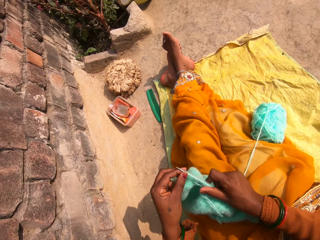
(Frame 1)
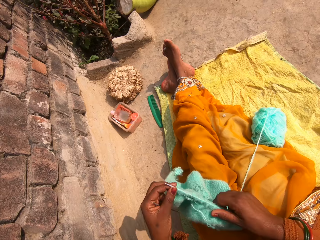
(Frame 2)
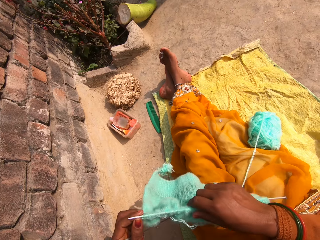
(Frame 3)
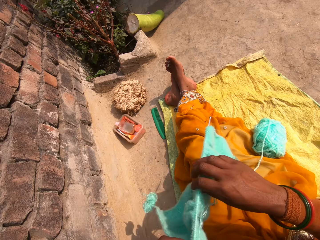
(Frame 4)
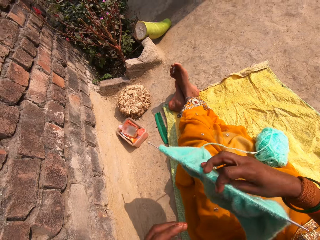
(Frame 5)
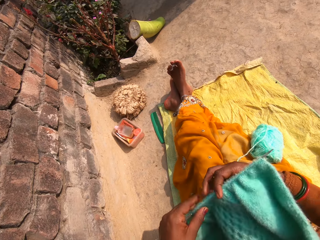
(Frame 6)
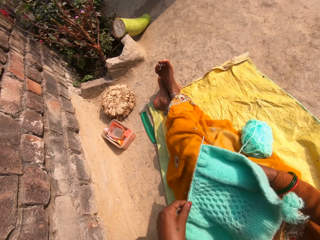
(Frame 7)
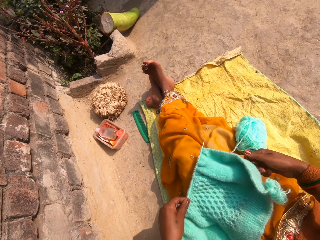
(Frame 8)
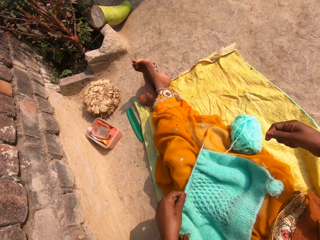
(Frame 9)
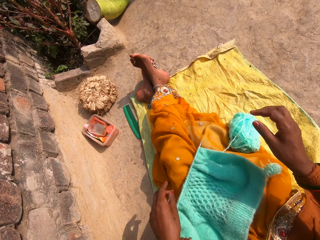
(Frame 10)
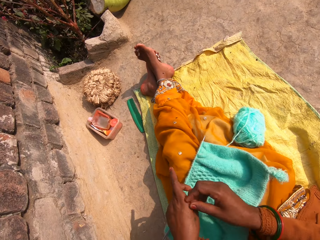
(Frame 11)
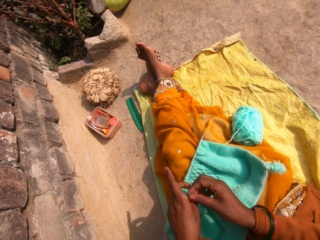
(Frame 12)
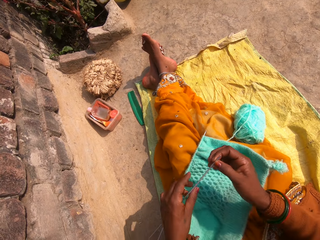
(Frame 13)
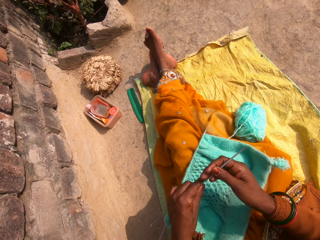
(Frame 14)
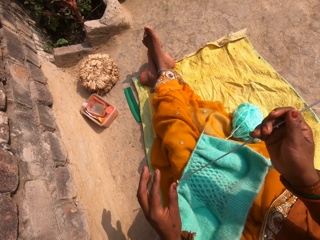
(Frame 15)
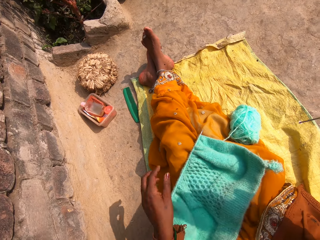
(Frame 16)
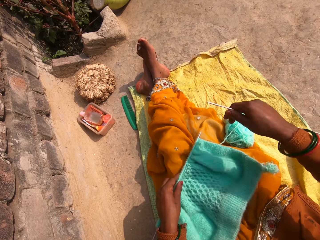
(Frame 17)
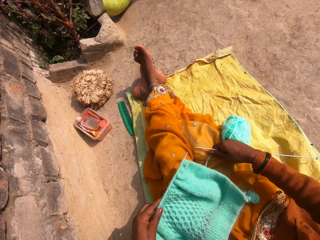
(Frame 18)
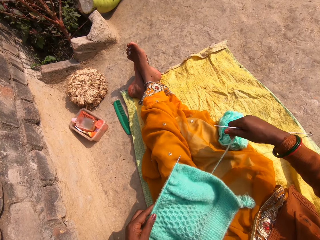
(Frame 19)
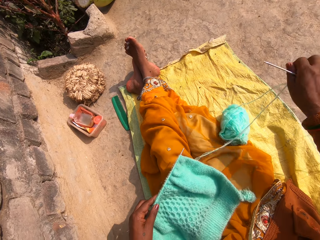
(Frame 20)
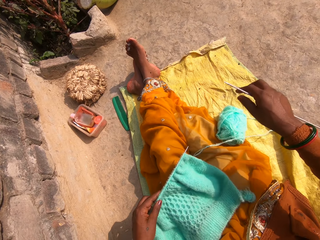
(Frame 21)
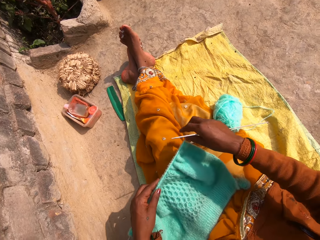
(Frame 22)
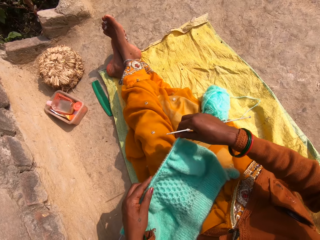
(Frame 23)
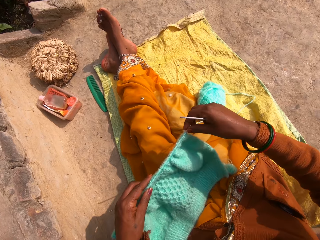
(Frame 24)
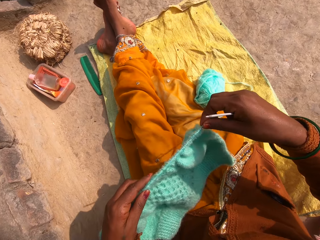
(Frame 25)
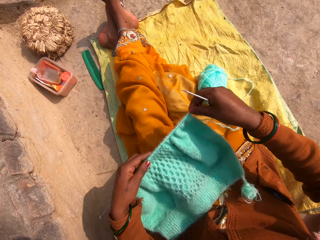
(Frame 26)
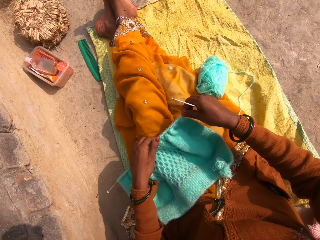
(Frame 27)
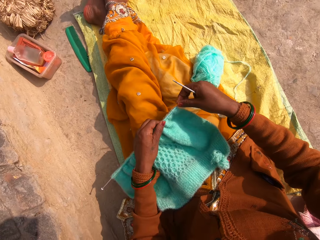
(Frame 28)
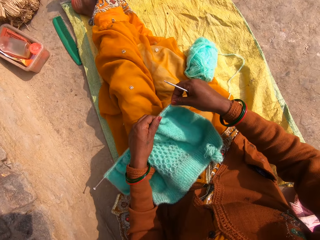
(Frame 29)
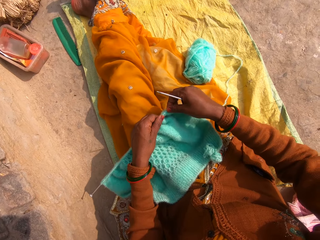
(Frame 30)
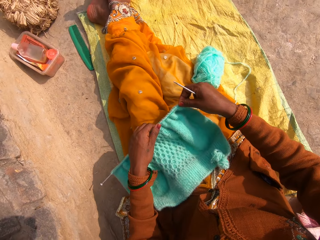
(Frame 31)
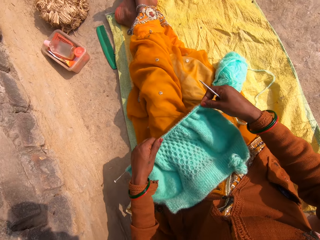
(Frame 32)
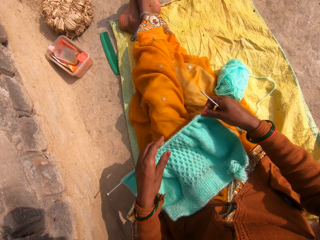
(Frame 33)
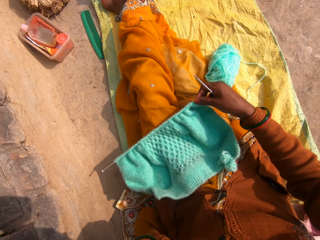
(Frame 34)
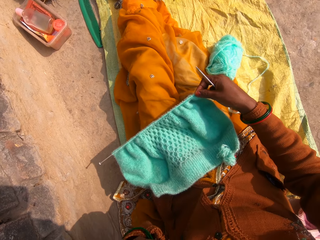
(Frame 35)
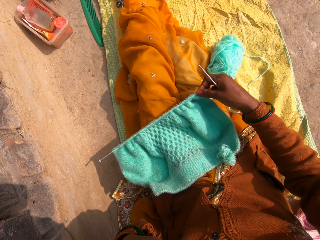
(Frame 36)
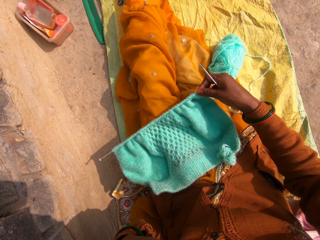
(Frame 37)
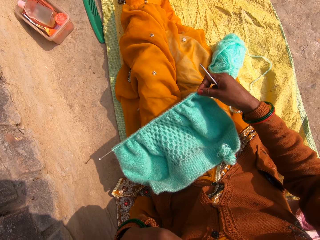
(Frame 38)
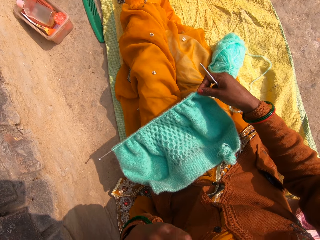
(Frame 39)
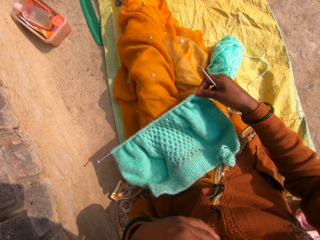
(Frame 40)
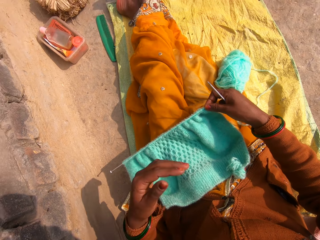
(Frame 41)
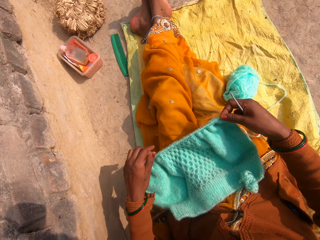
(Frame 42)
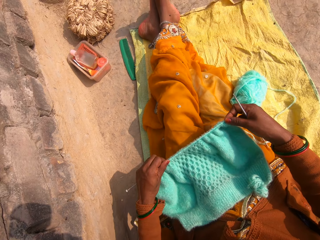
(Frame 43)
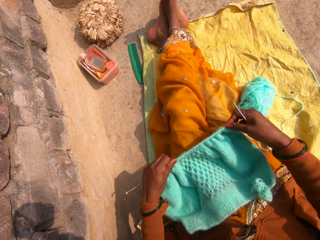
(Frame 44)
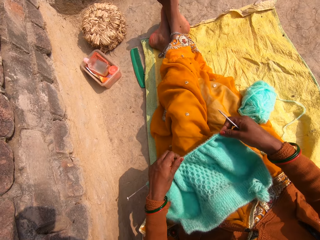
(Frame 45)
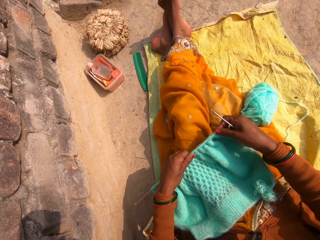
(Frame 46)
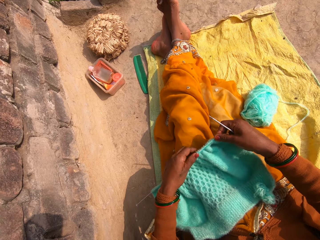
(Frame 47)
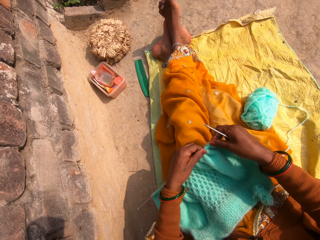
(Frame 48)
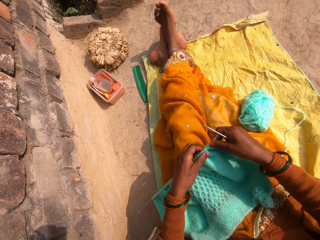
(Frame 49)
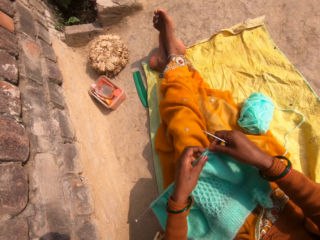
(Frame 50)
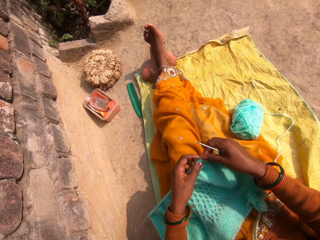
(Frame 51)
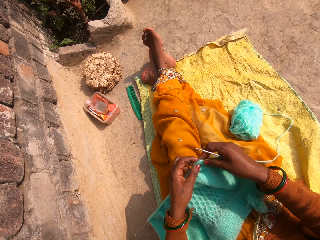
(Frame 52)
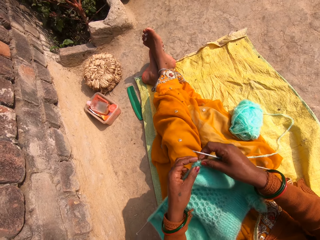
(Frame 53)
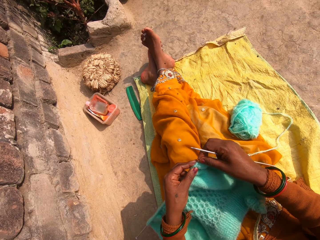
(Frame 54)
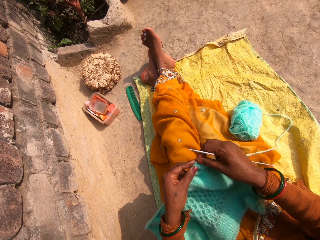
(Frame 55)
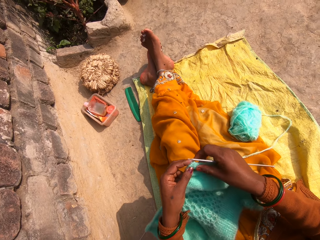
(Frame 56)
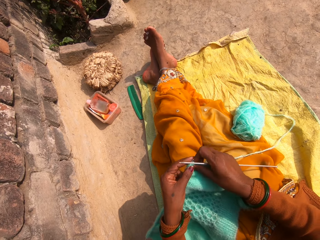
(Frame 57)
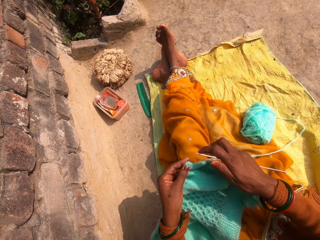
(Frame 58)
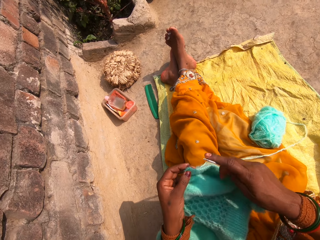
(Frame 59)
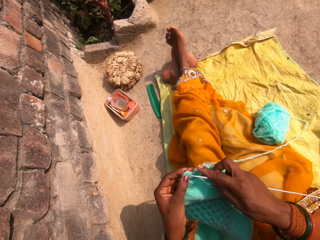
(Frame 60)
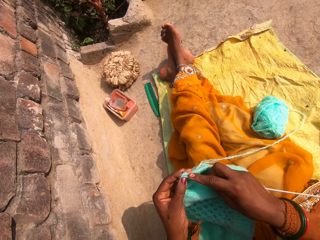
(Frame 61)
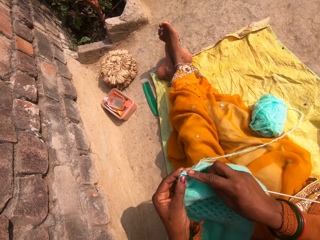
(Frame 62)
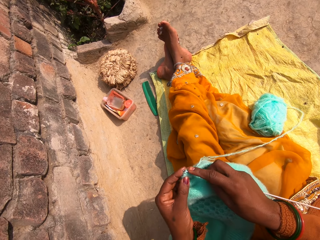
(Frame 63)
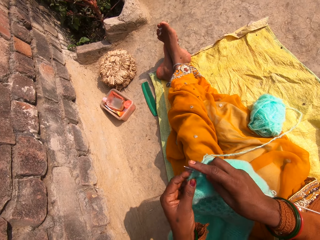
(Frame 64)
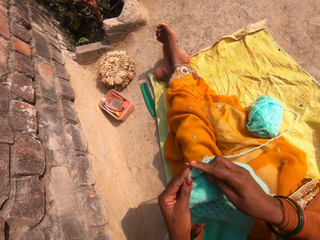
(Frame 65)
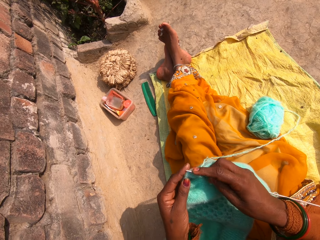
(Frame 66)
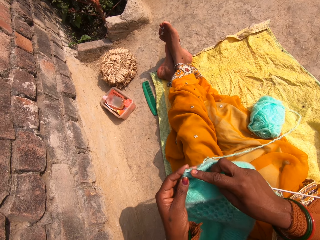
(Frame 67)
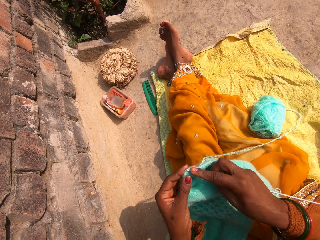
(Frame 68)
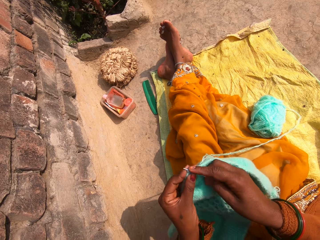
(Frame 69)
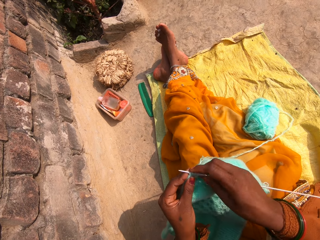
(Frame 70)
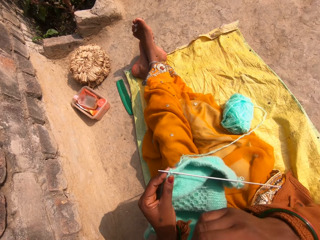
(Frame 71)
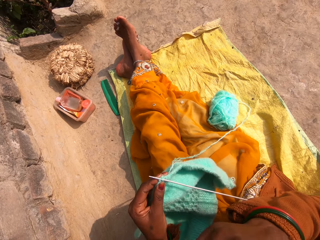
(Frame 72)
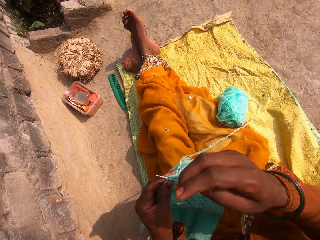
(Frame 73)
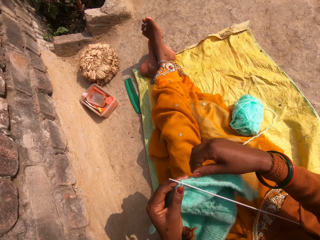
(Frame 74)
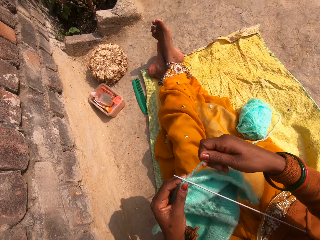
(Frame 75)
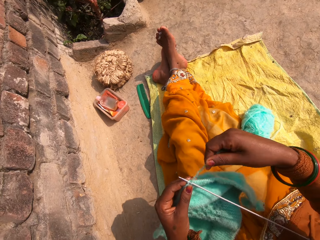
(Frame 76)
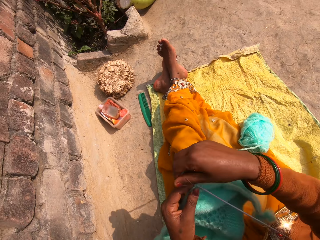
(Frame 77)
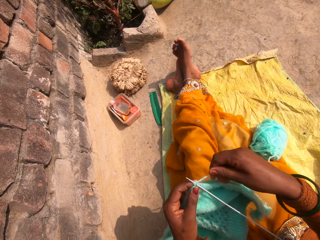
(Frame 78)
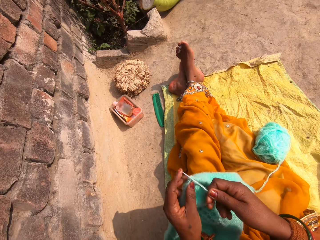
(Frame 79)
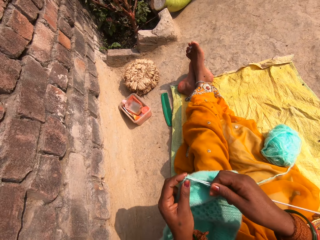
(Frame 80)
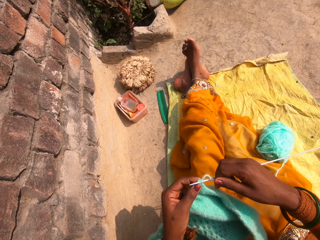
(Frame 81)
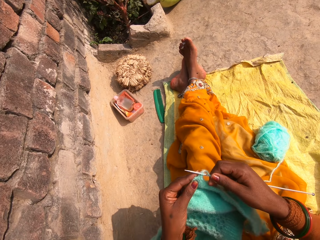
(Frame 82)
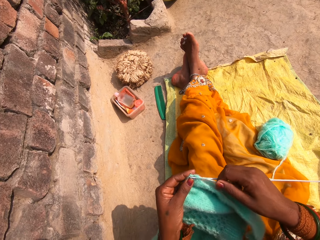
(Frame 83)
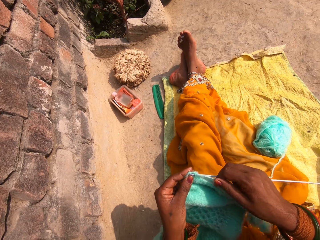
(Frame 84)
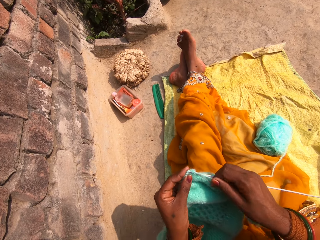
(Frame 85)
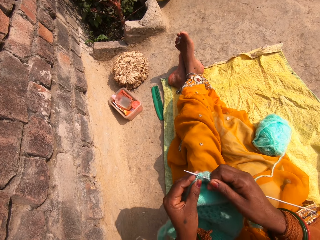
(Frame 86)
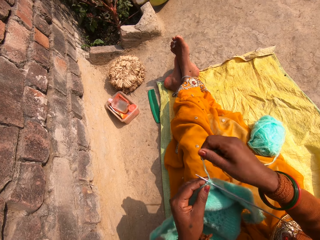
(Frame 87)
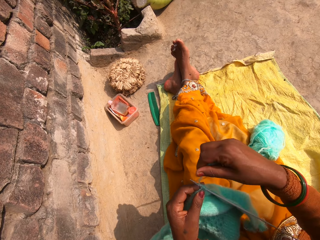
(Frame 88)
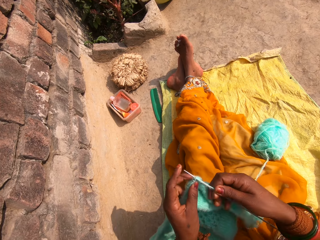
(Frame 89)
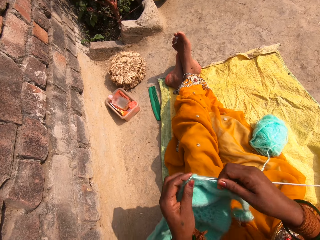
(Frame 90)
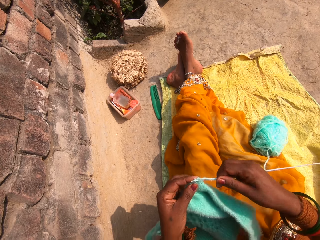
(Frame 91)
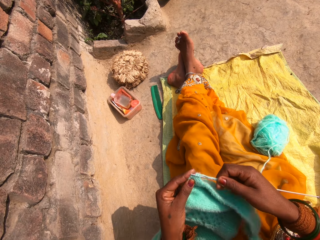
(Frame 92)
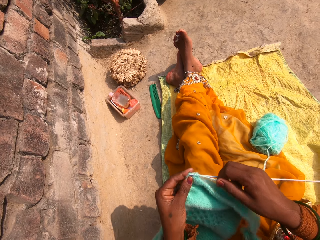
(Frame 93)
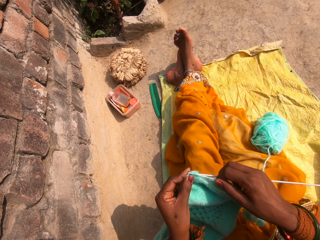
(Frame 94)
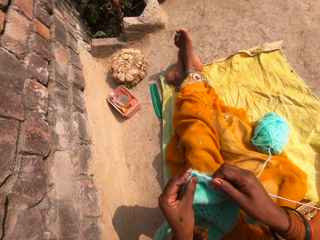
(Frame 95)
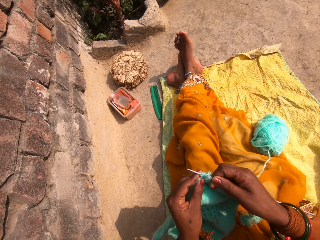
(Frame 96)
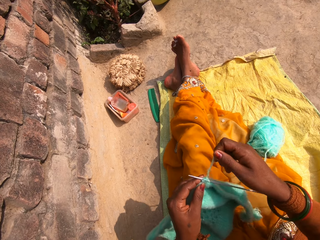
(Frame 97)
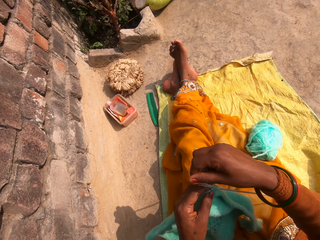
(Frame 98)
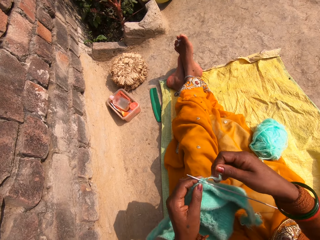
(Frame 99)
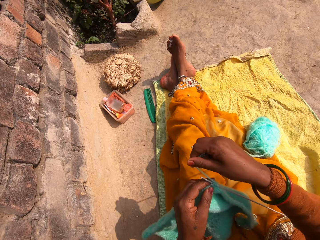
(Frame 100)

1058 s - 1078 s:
The camera wearer straightens a fabric. She overturns the fabric on the thighs. She exchanges a knitting needle in the right hand. She straightens a thread. She straightens the fabric. She touches her face. She straightens the fabric. She knits the fabric. She touches the face. She knits the fabric.

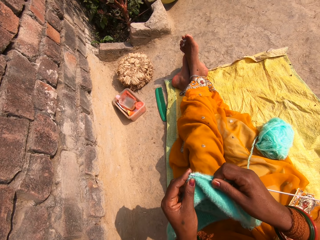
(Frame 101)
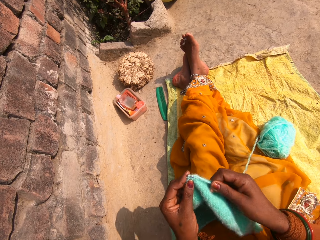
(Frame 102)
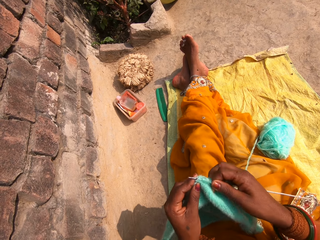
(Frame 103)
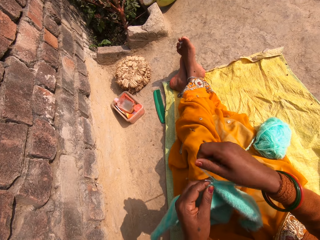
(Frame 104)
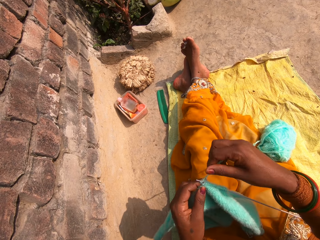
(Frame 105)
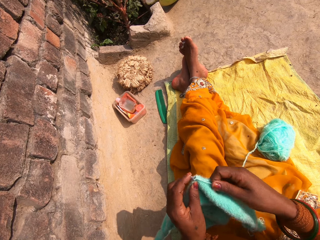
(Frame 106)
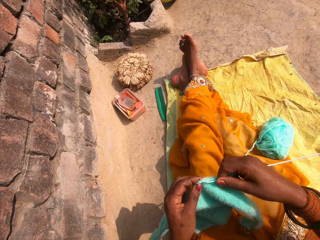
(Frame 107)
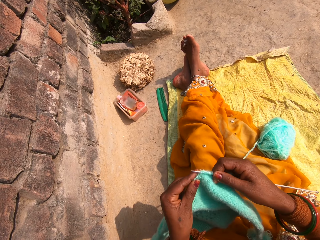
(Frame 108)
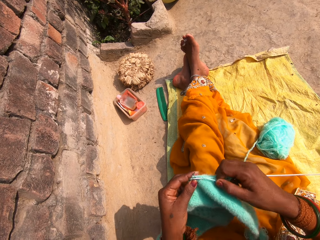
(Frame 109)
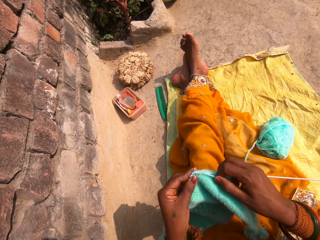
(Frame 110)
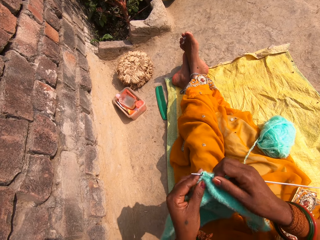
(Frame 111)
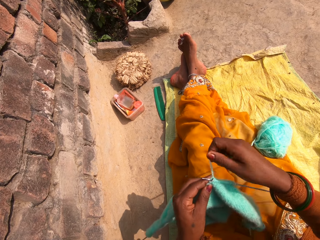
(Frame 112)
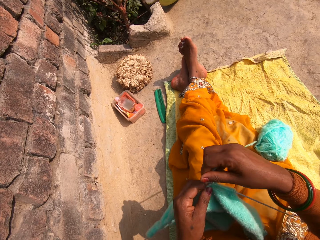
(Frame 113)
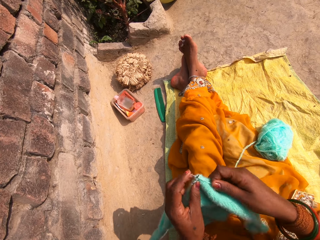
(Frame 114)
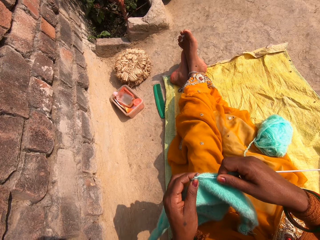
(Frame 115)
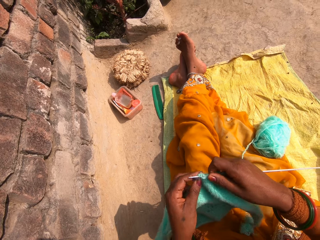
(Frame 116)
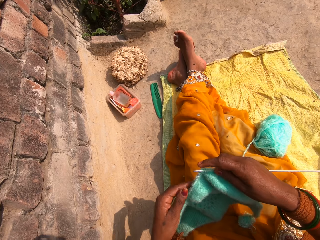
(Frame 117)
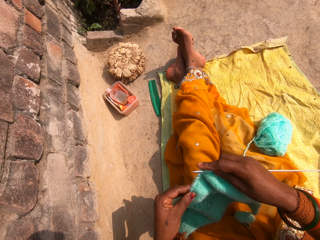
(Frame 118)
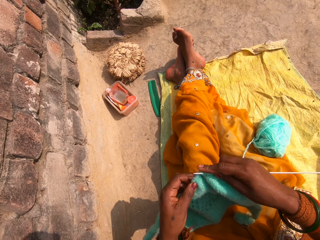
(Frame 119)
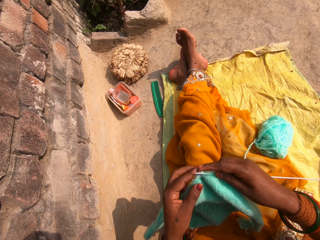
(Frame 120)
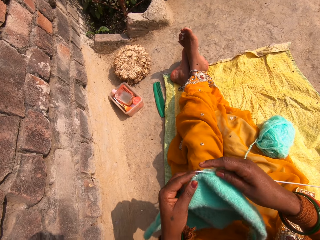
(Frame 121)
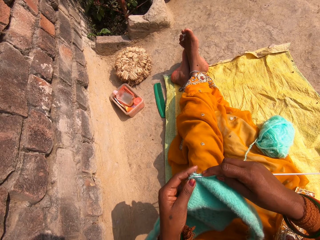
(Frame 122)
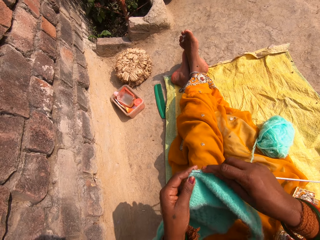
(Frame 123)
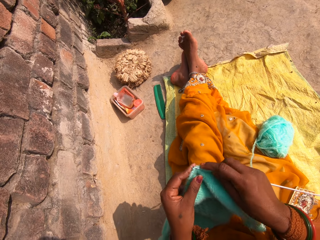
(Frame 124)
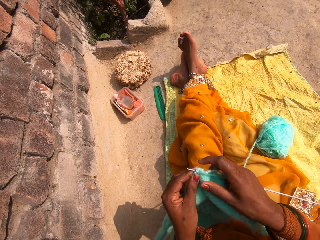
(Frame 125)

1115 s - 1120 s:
The camera wearer sews a piece of yarn using the hand and crochet hooks.
